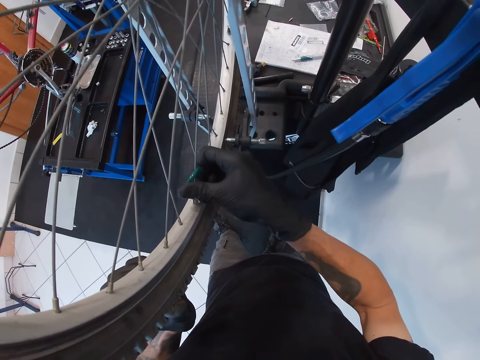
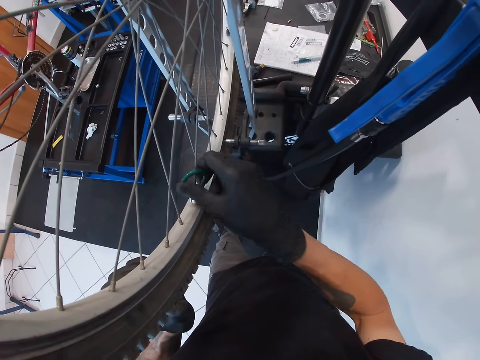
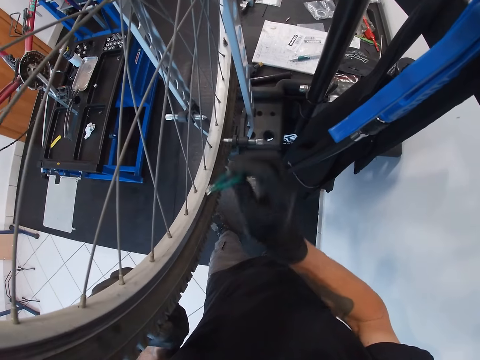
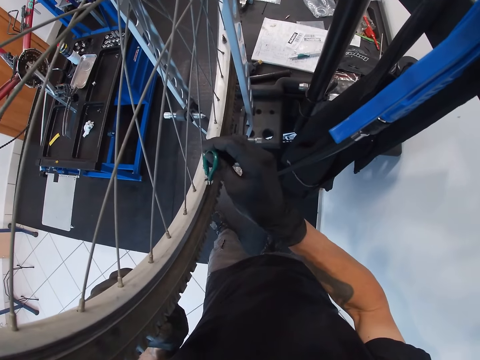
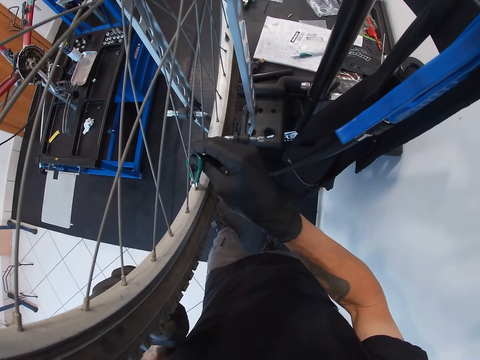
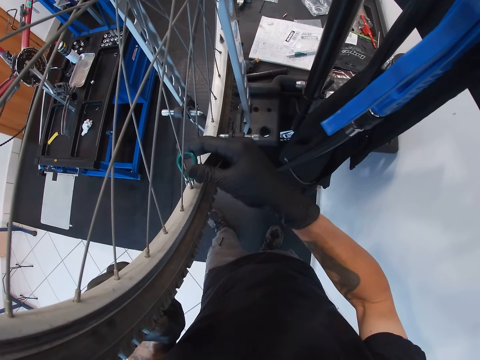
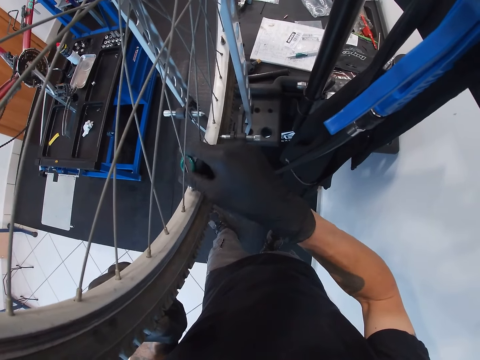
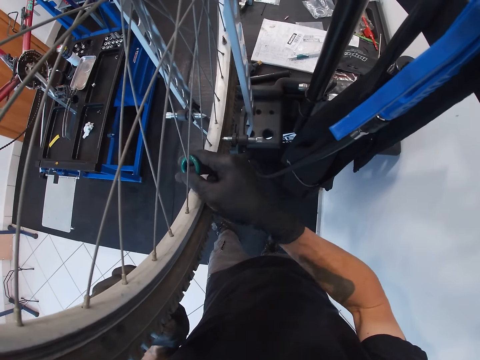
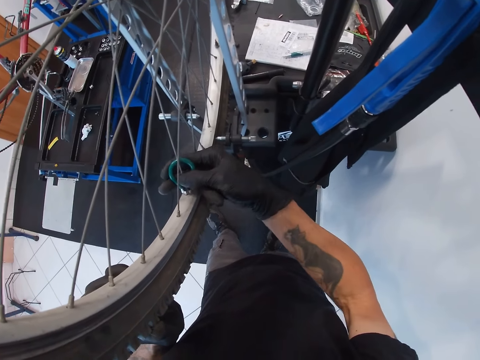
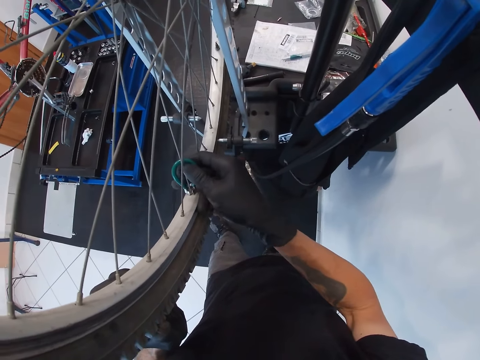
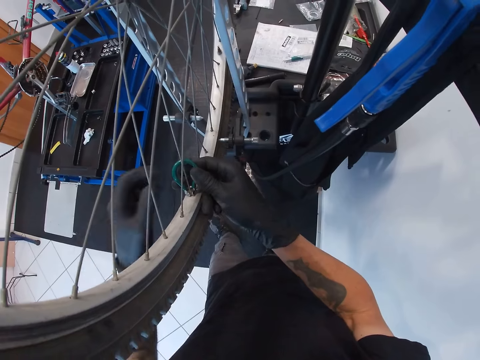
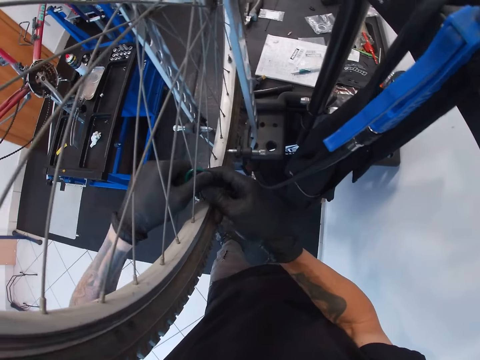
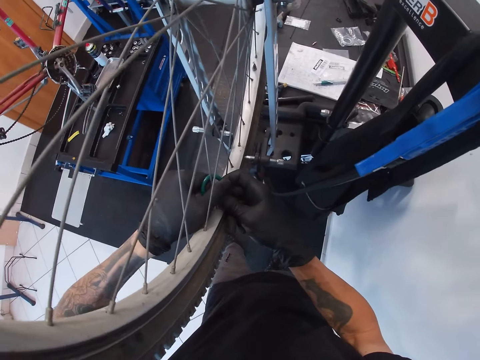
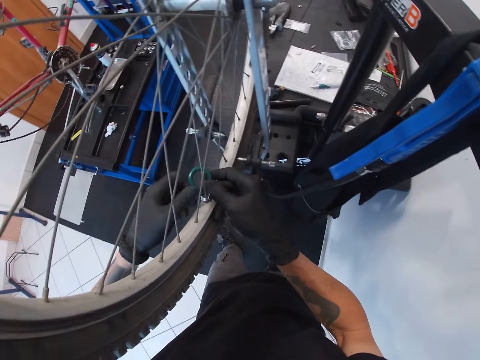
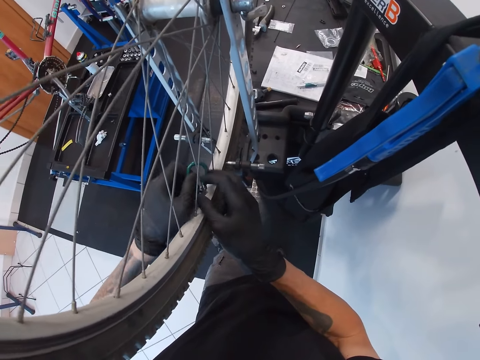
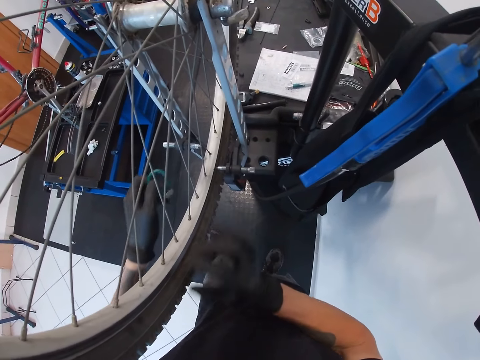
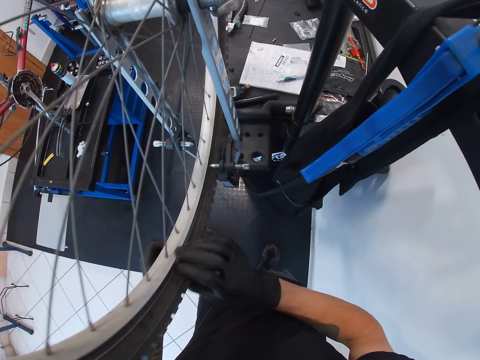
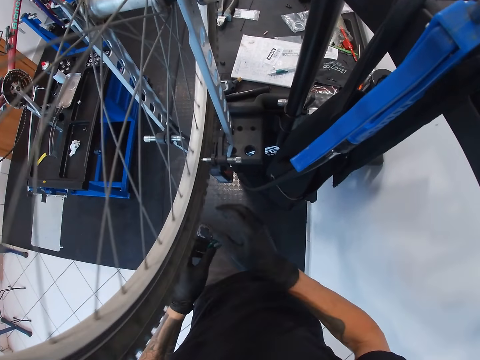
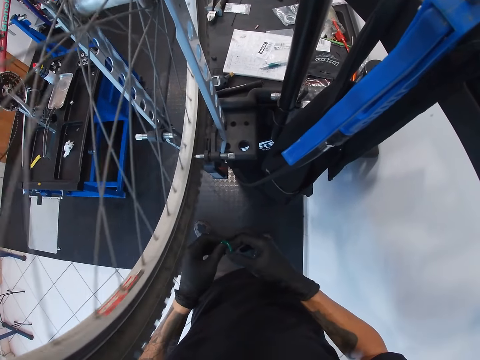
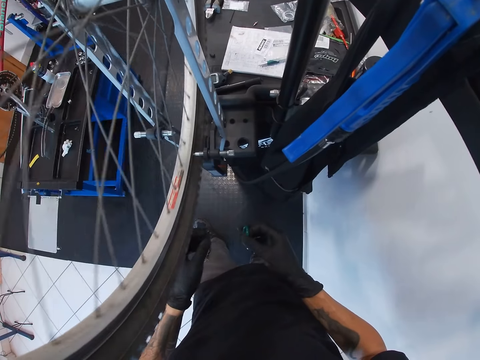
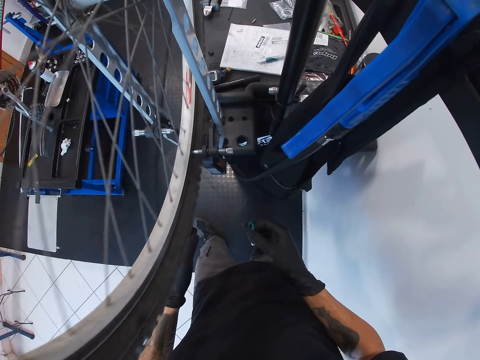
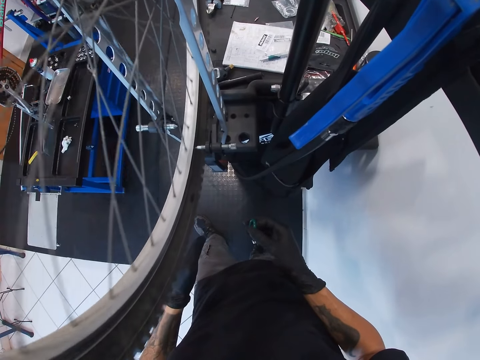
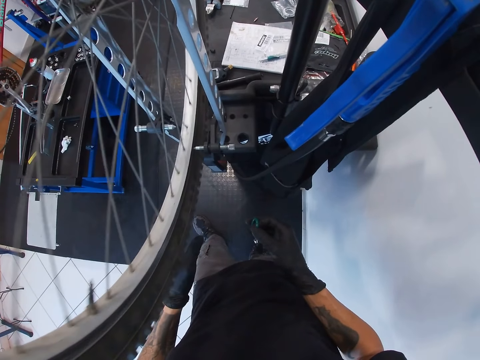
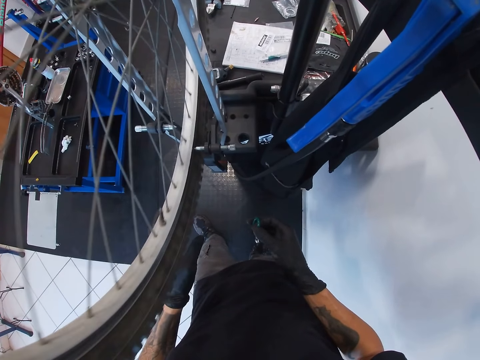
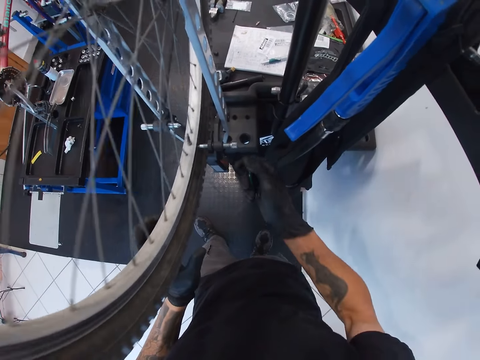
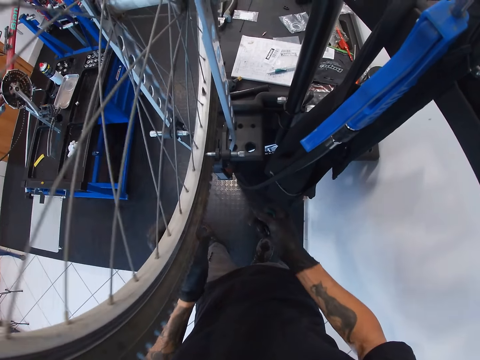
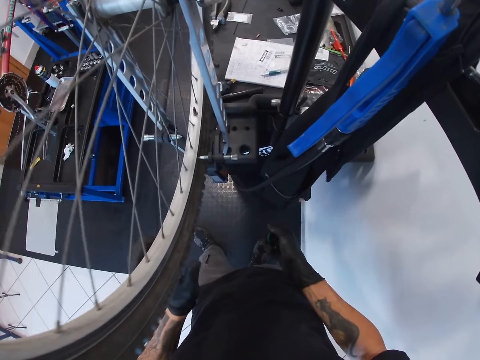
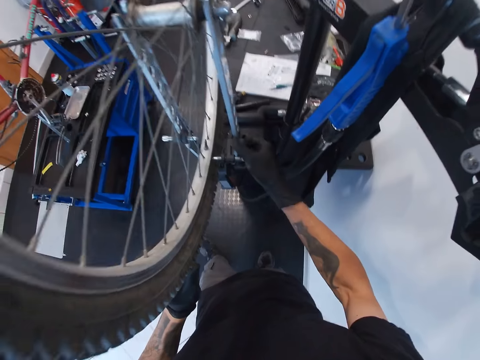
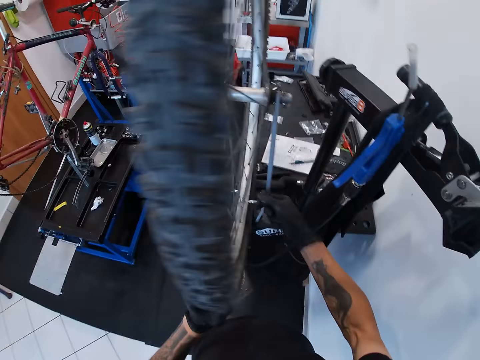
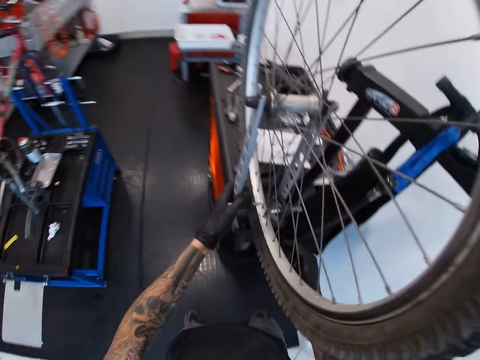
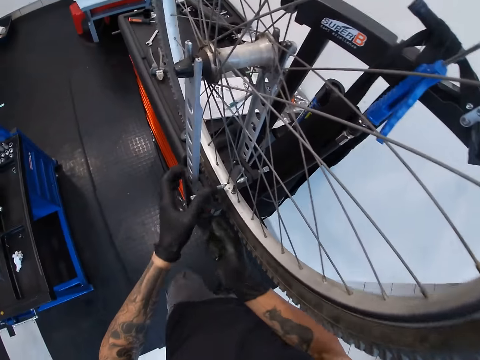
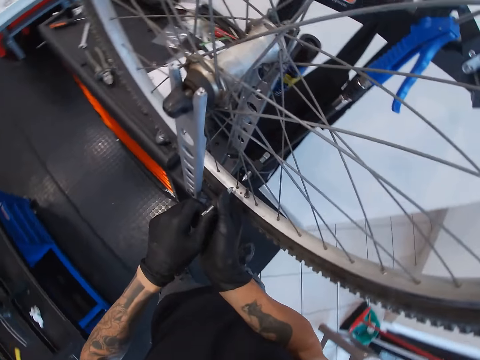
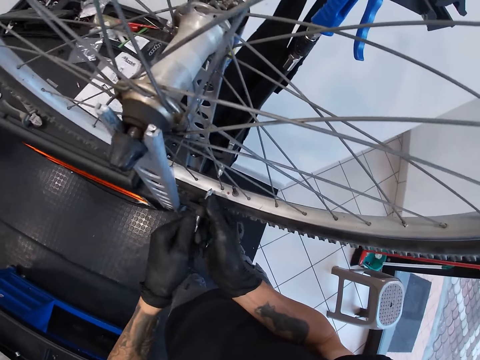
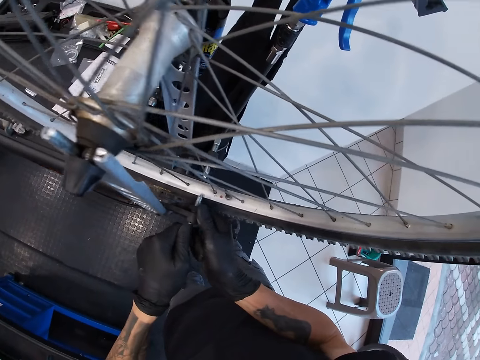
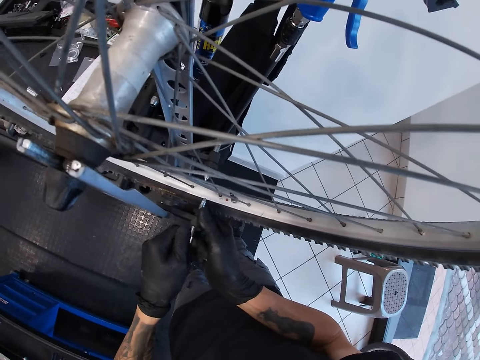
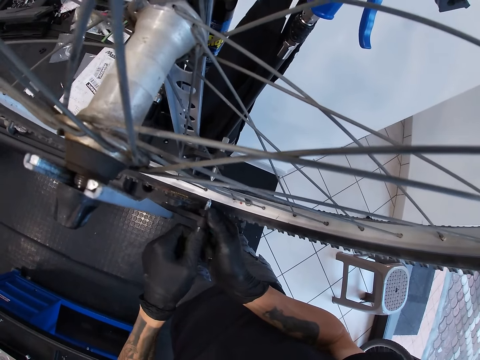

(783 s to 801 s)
The camera wearer lifts the spoke wrench from the bicycle wheel with his left hand. He rotates the bicycle wheel with his right hand. He transfers the spoke wrench from his left hand to his right hand. He holds the bicycle wheel with his left hand. He turns the adjustment knob with his right hand. He turns the adjustment knob with both hands. He tightens the bolt.

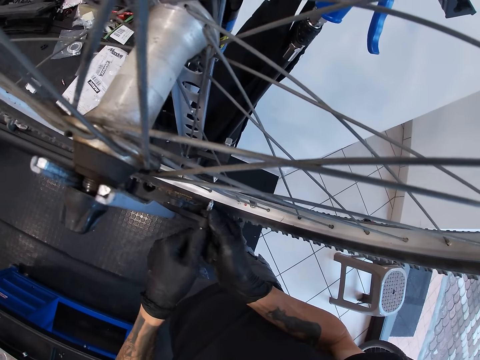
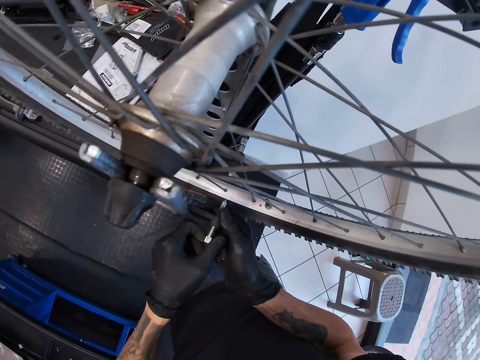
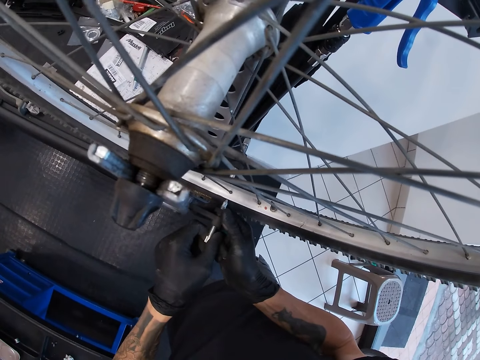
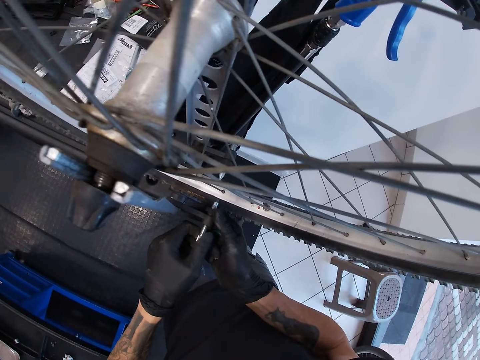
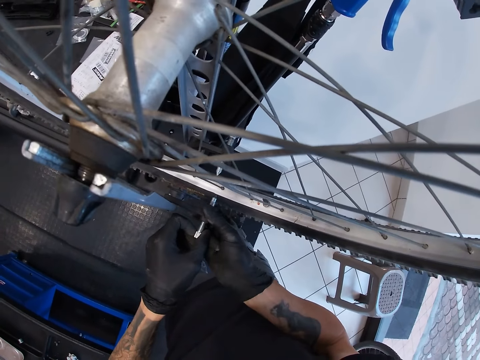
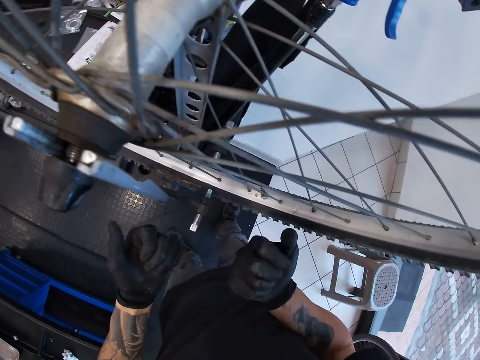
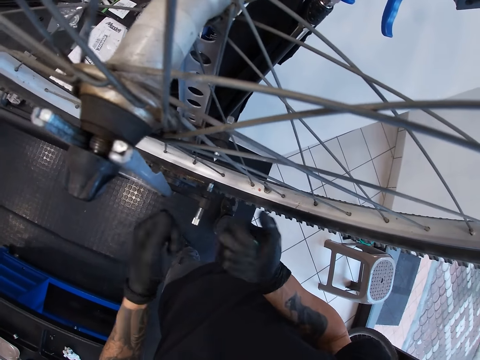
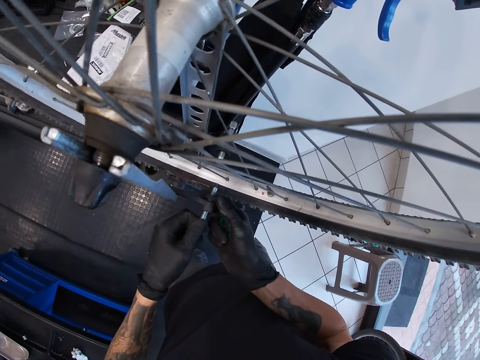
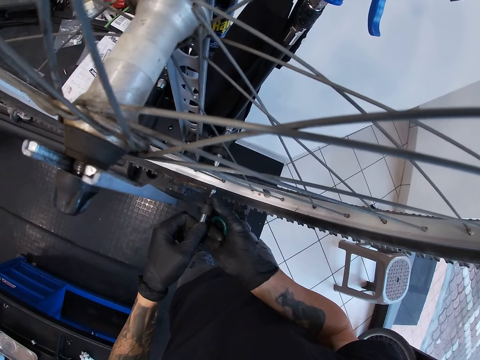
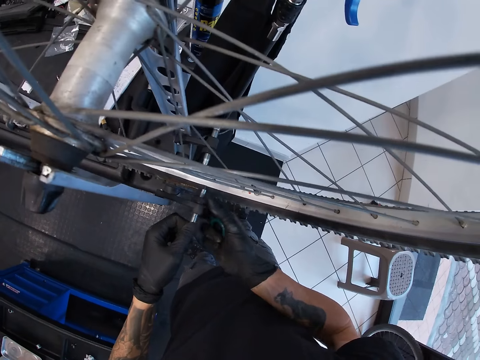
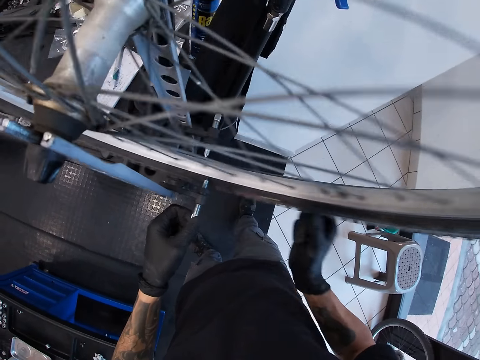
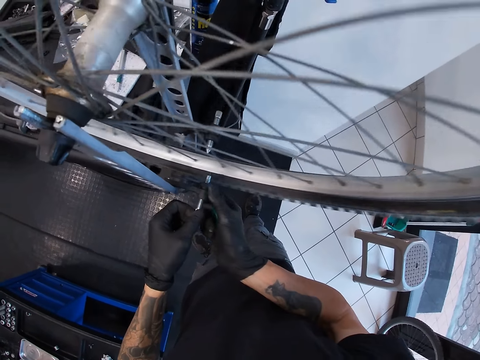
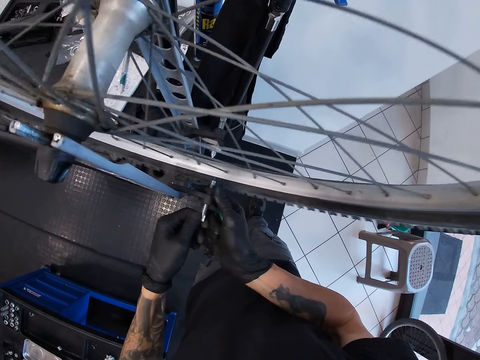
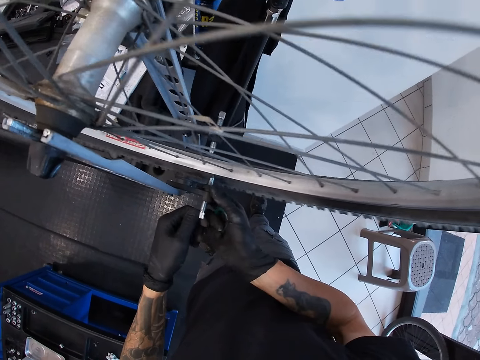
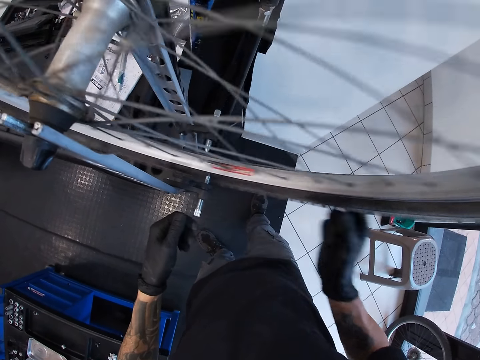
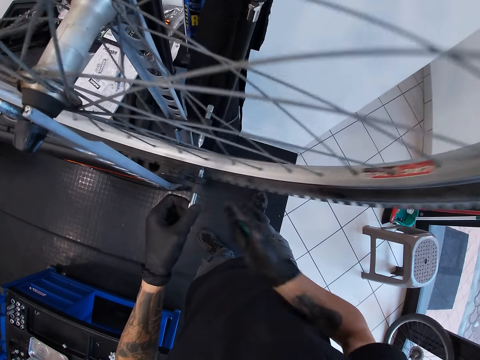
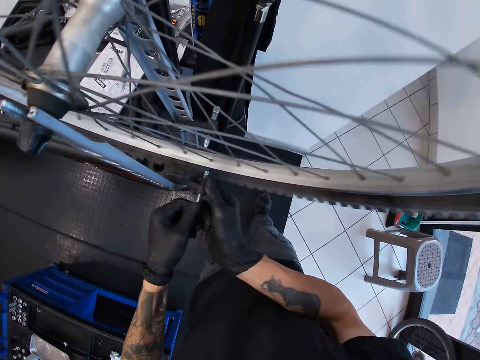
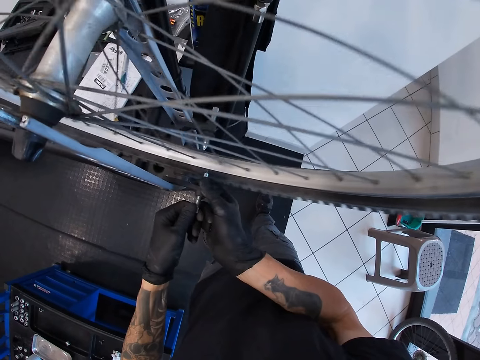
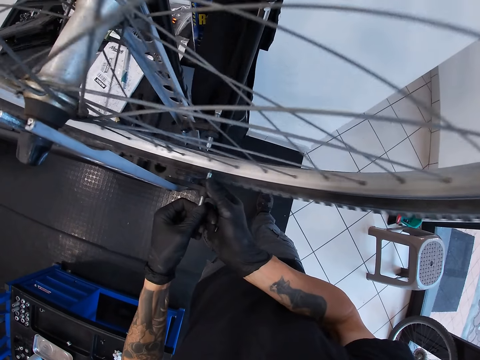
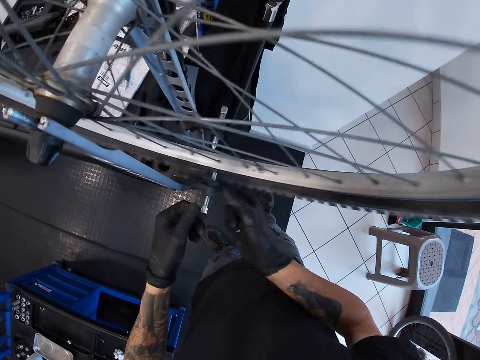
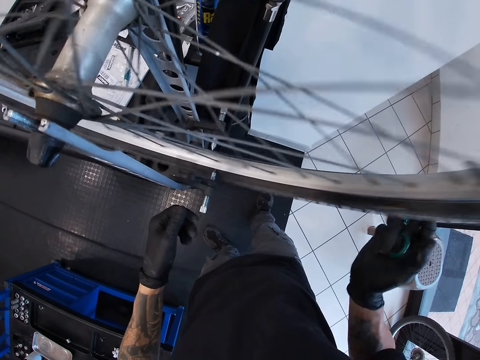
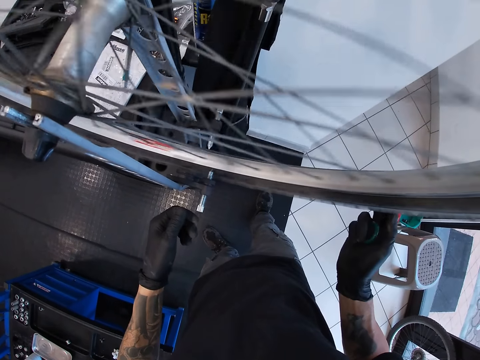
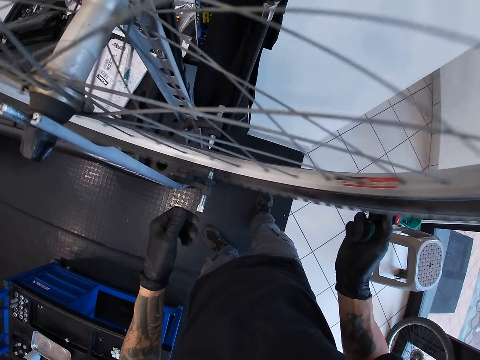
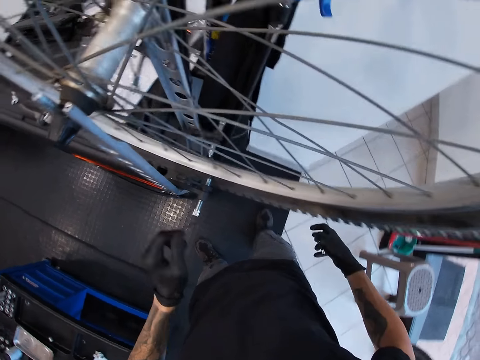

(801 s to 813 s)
The camera wearer looks at his hands. He rotates the bicycle wheel with his right hand. He turns the adjustment knob with both hands. He rotates the bicycle wheel with his right hand. He turns the adjustment knob with both hands. He rotates the bicycle wheel with his right hand.
